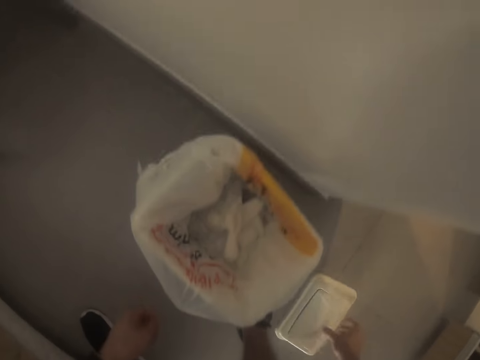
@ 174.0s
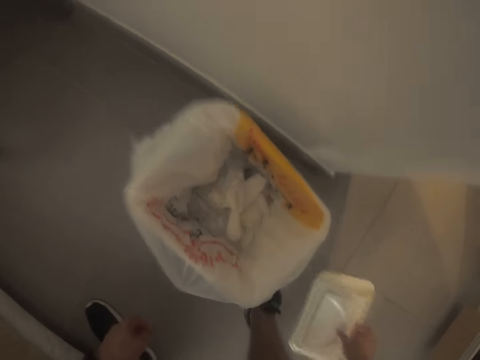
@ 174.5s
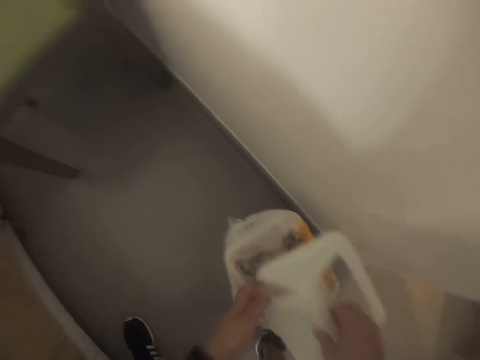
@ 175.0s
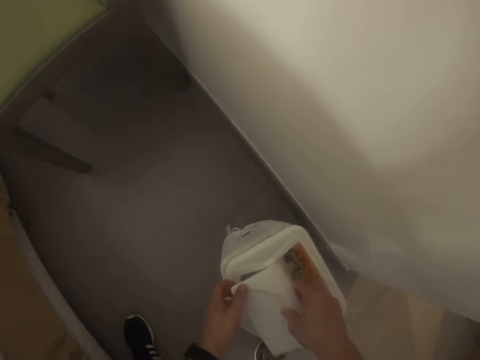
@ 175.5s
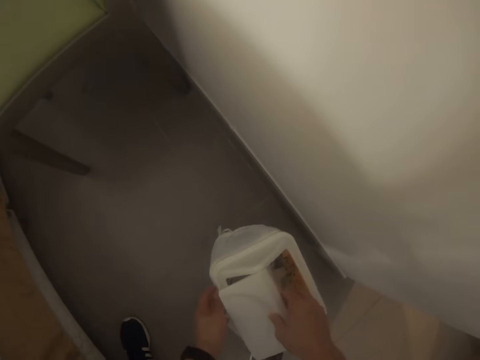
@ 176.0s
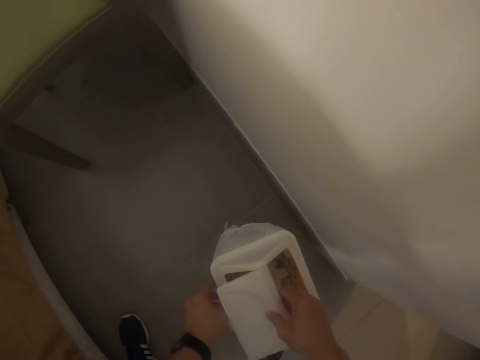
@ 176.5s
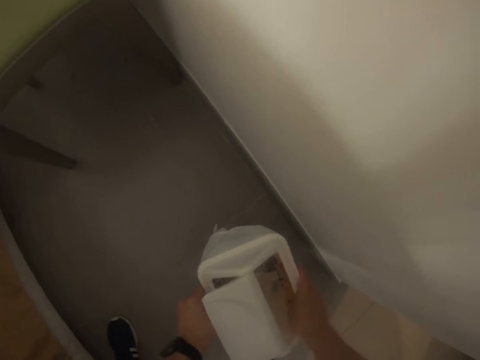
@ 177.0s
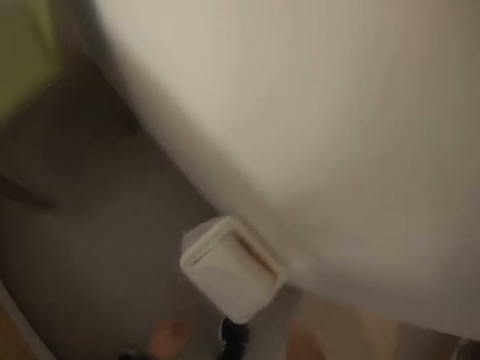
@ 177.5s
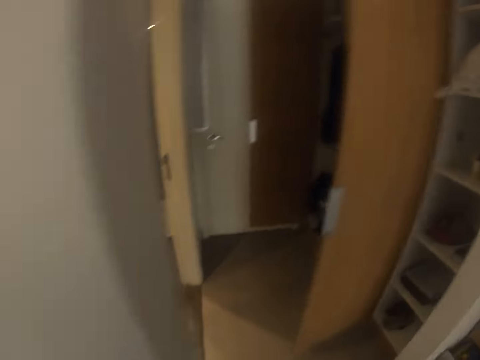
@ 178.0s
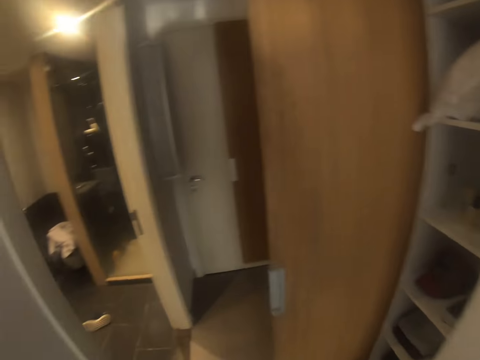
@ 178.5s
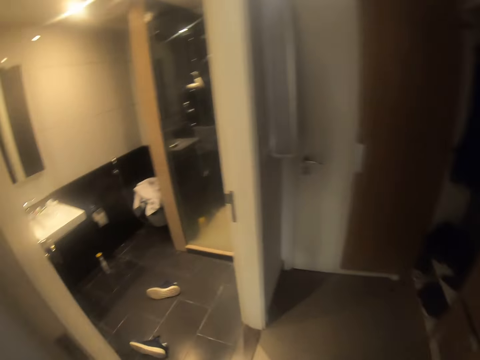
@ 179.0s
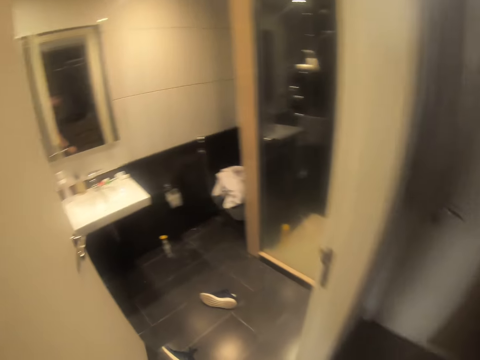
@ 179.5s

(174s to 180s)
The camera wearer picks up a dustbin lid. They lift the dustbin lid. They cover the dustbin with its cover. They lift both hands and walk towards the washroom mirror.

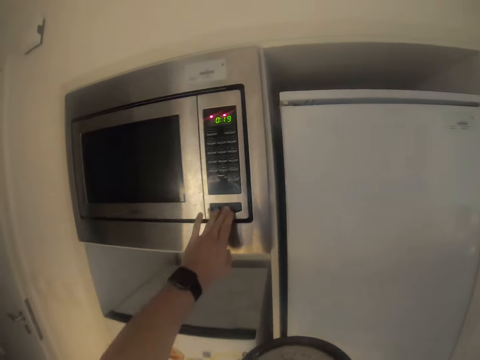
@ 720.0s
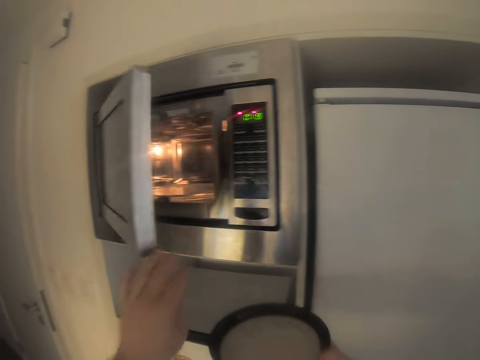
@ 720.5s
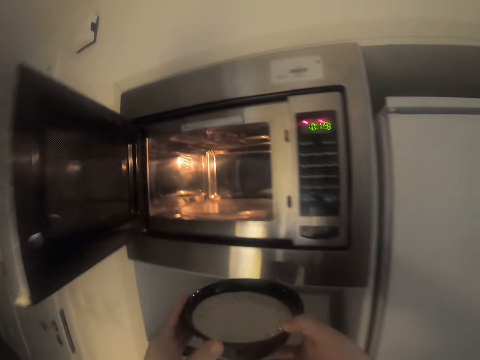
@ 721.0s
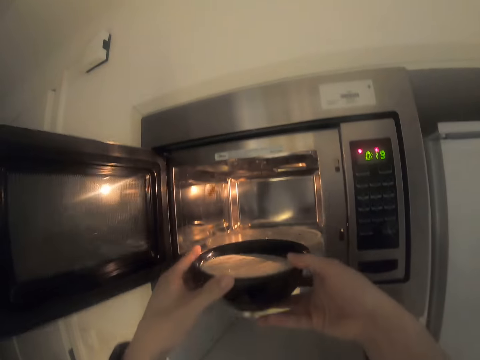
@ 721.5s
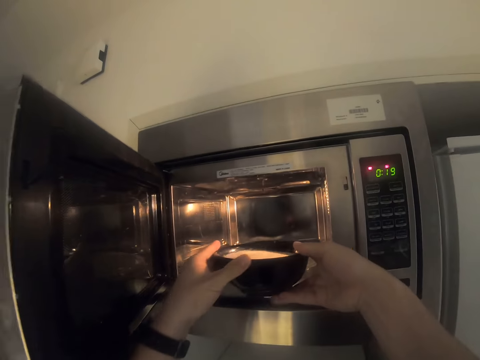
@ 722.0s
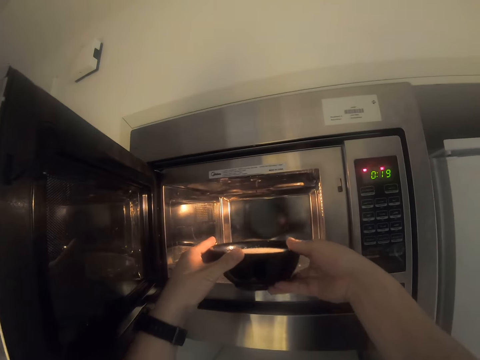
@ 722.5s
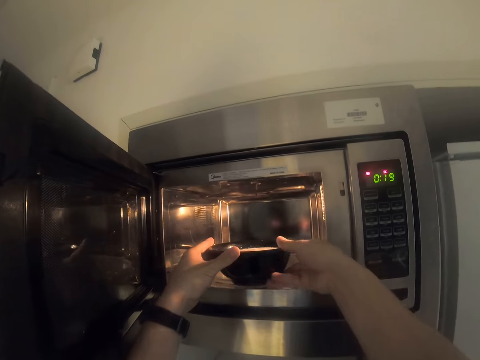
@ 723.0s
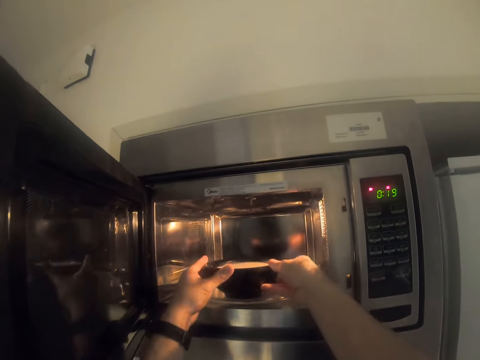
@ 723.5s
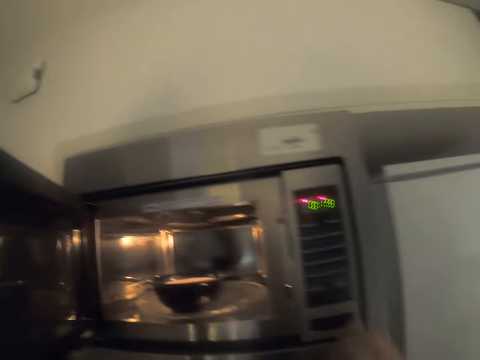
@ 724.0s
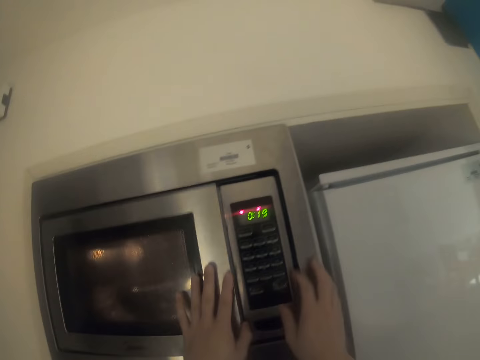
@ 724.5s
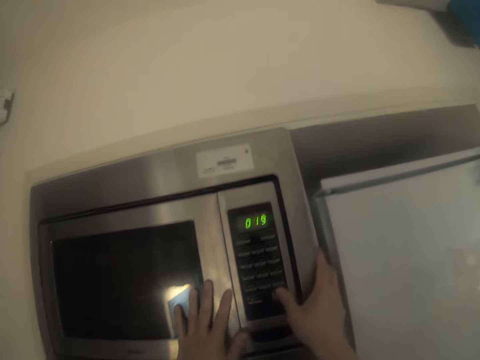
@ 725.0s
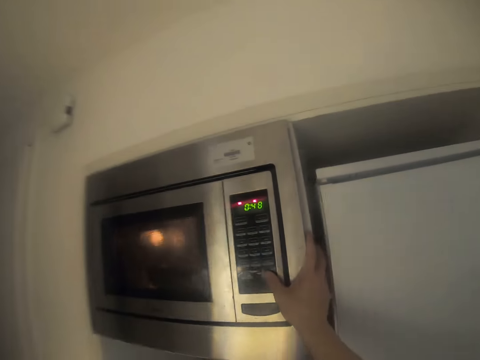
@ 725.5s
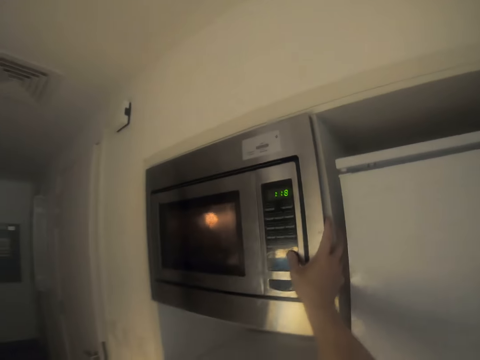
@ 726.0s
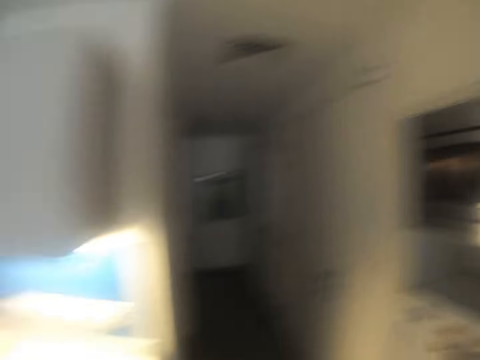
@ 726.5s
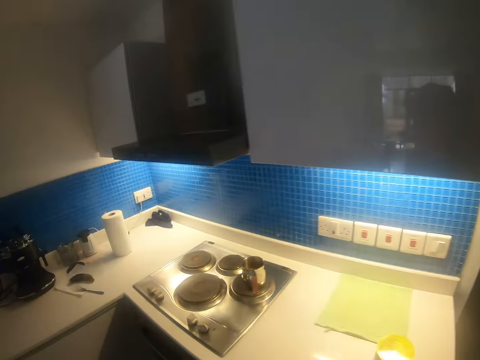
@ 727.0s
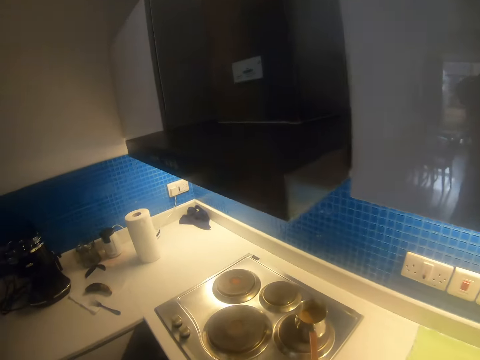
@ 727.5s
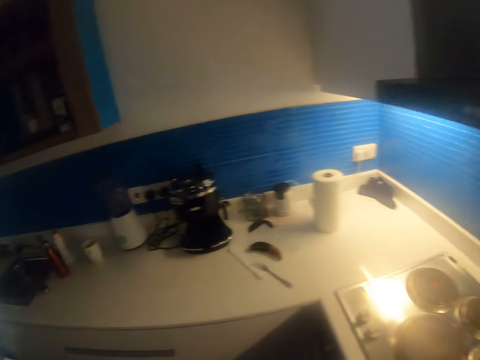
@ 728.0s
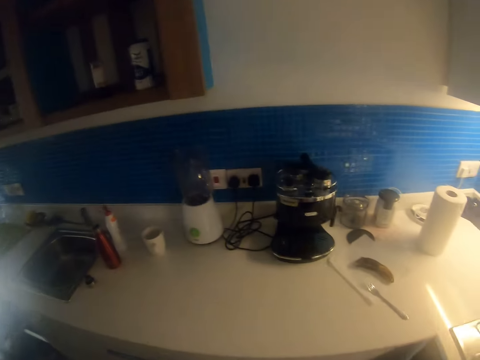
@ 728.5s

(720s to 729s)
The camera wearer opens the microwave. They lift the bowl. They lift the bowl again. They put the mixture in the bowl into the microwave. They drop both hands and close the microwave. They switch on the microwave. They walk around.

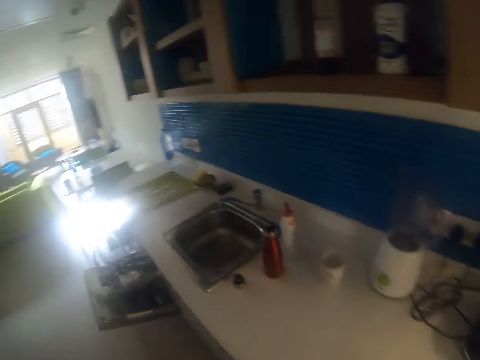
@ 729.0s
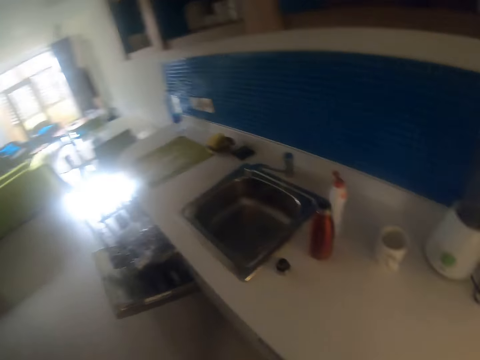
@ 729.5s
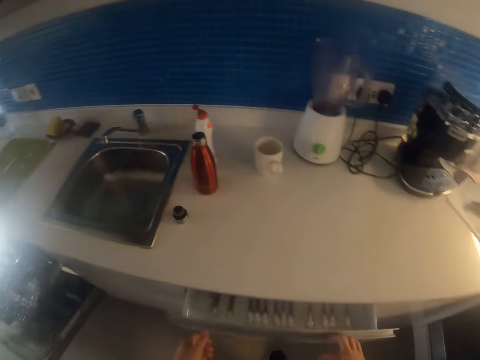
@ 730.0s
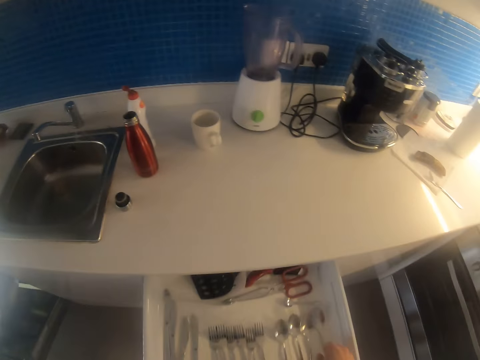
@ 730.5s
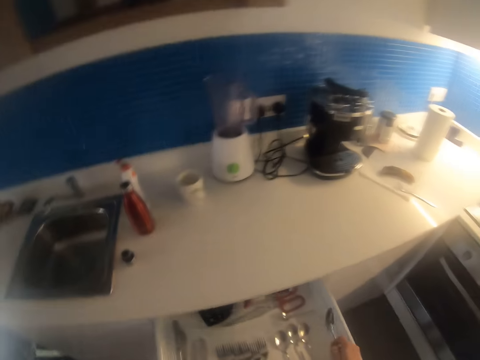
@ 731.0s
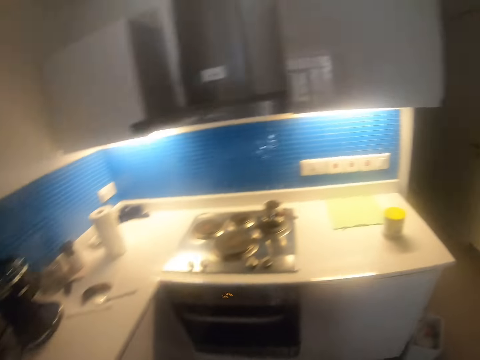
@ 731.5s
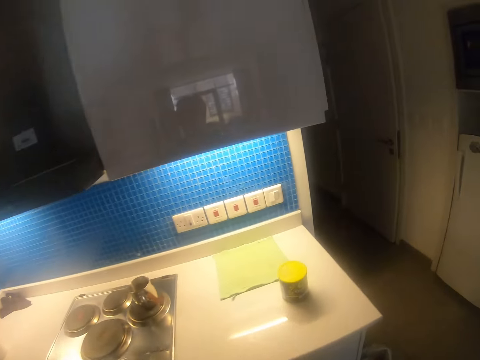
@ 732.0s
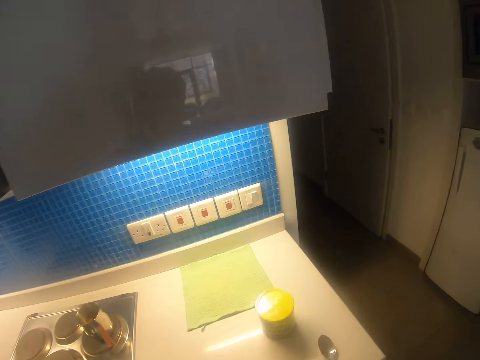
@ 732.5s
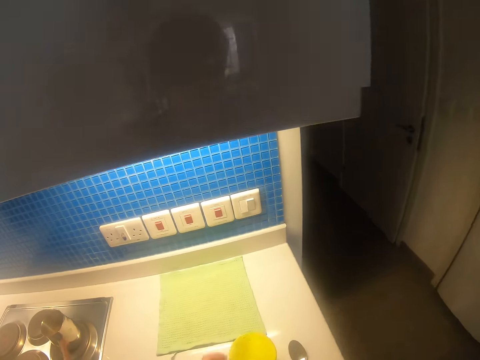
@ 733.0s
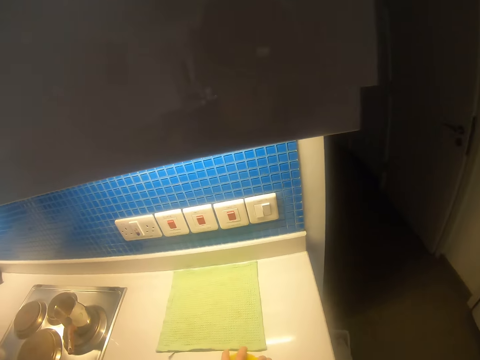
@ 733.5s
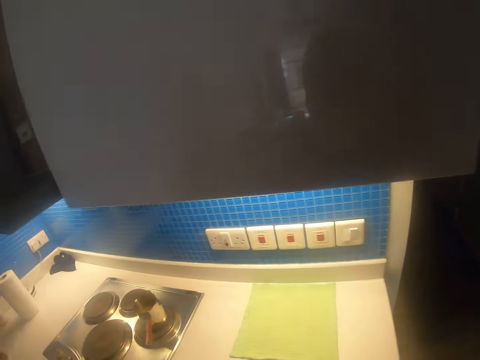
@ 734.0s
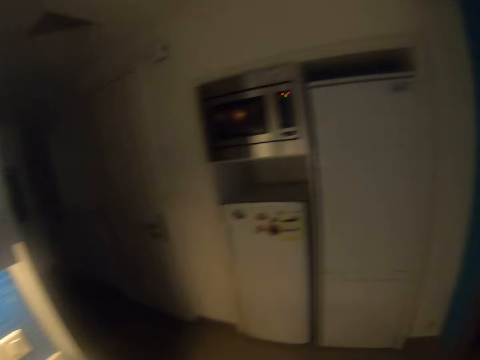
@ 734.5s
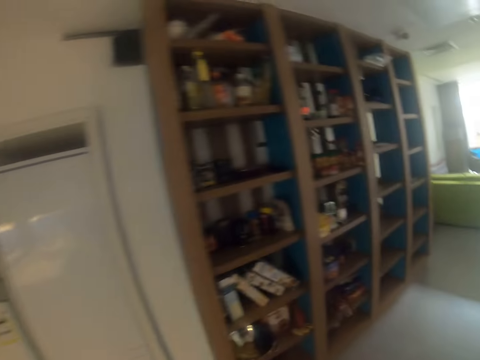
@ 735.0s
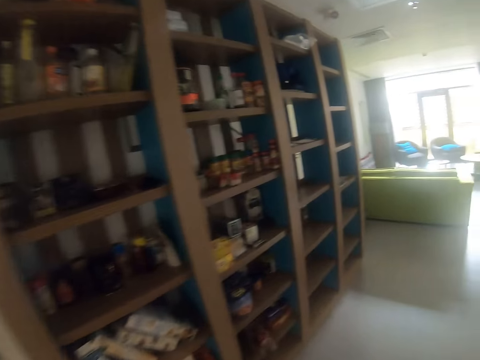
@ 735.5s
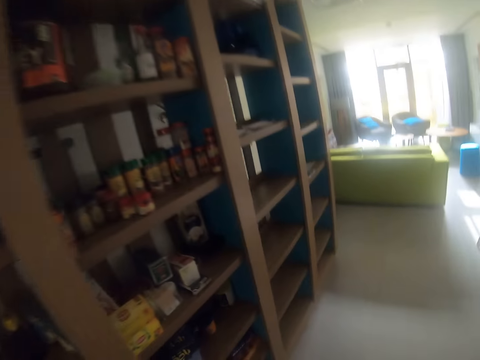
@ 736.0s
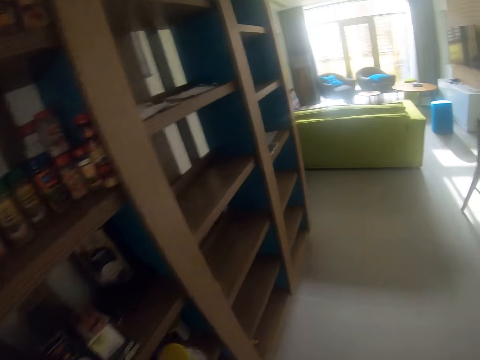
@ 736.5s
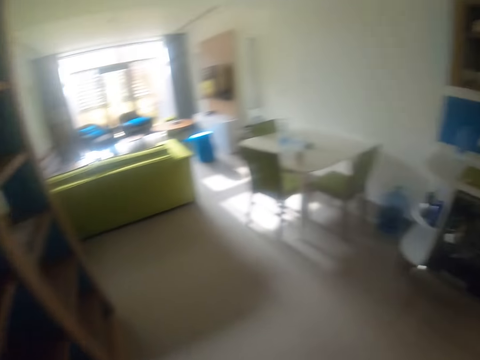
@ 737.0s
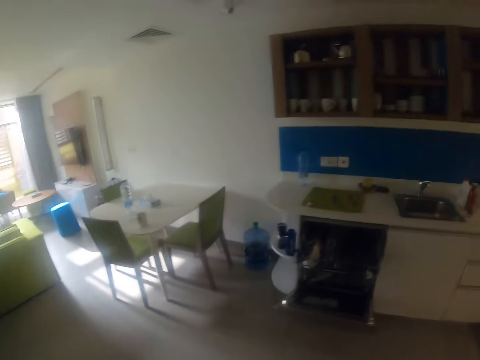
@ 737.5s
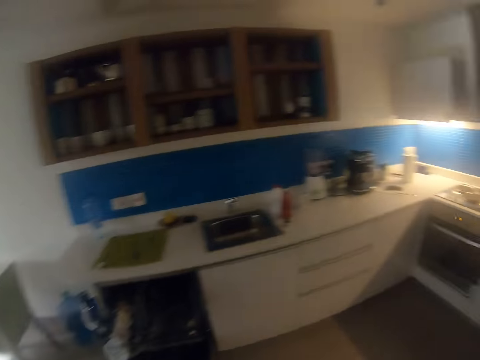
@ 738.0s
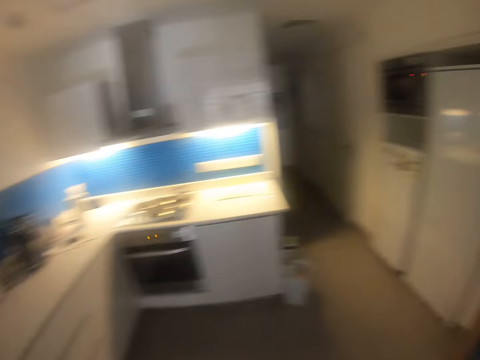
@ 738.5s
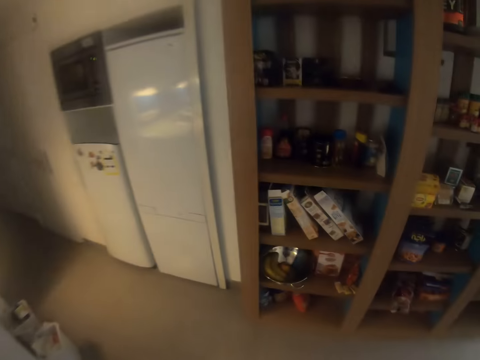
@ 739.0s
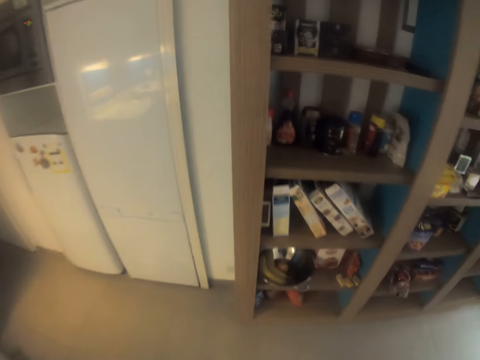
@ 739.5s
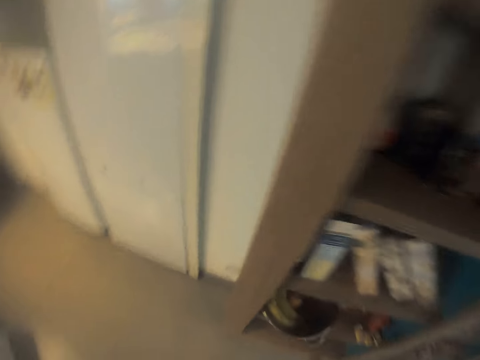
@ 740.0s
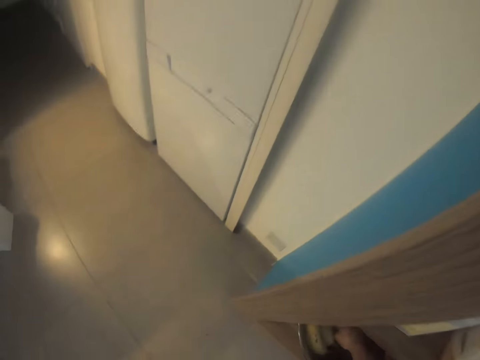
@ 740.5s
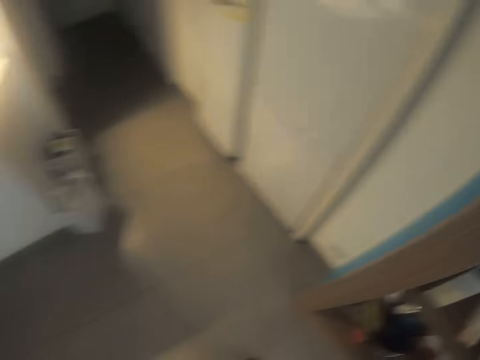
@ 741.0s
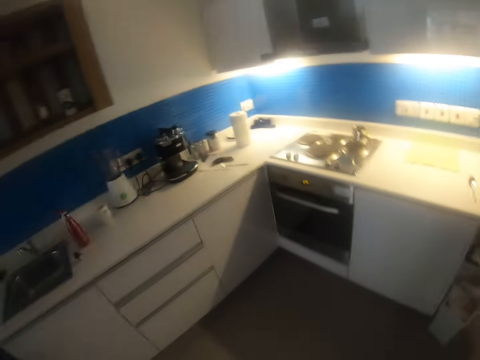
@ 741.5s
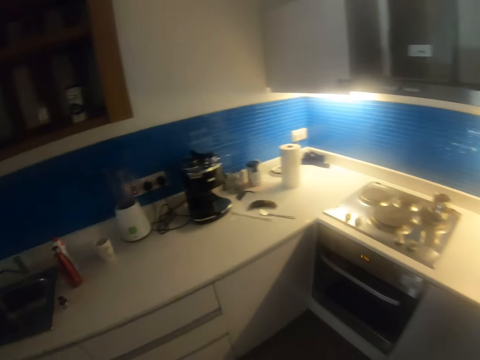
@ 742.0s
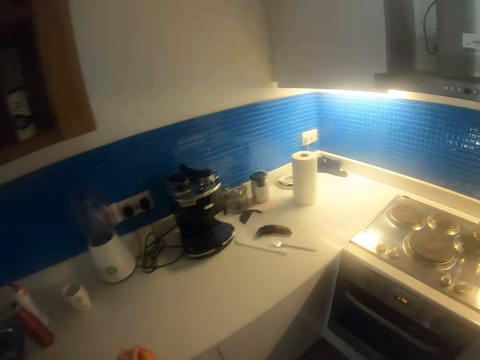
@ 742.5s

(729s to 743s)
The camera wearer opens the kitchen drawer, picks up a spoon from the drawer, closes the drawer, and walks around. They place the spoon on the table. They look around the kitchen and walk around. They pick up something and walk around.
